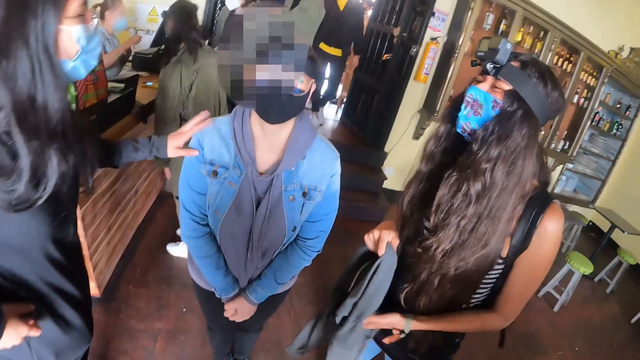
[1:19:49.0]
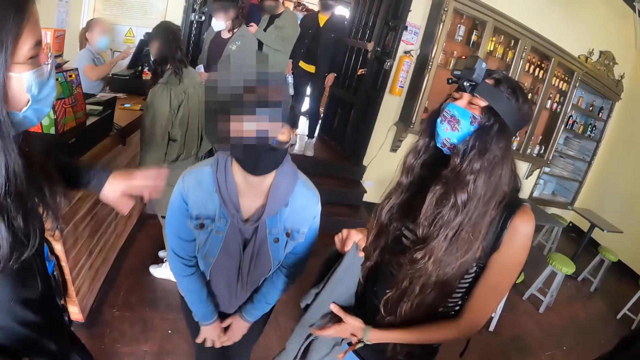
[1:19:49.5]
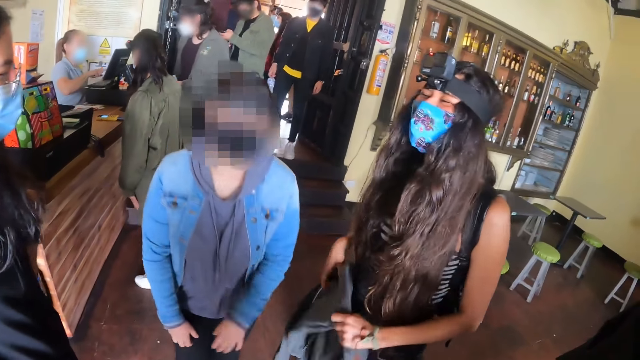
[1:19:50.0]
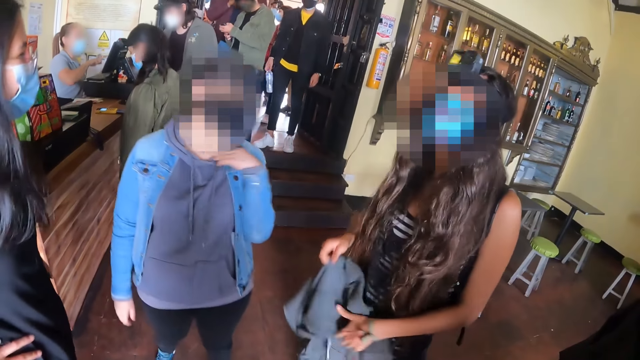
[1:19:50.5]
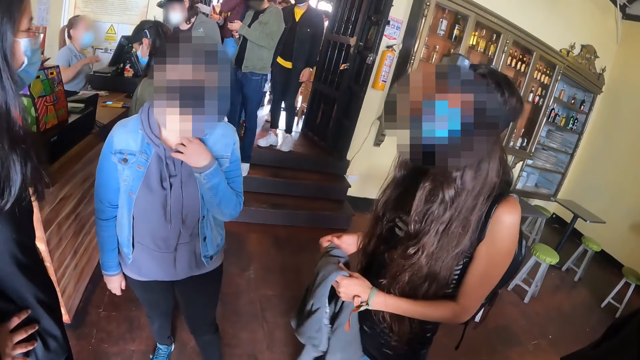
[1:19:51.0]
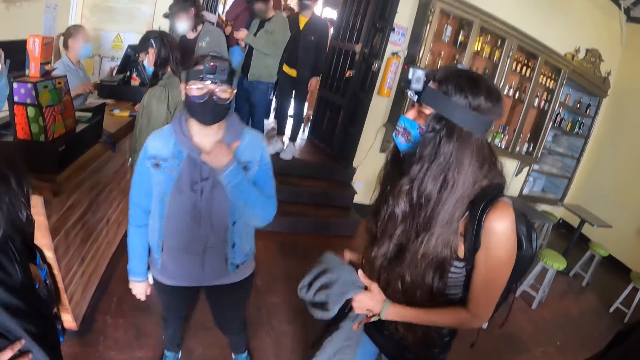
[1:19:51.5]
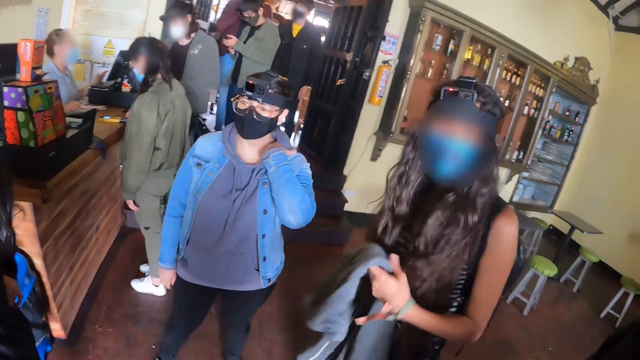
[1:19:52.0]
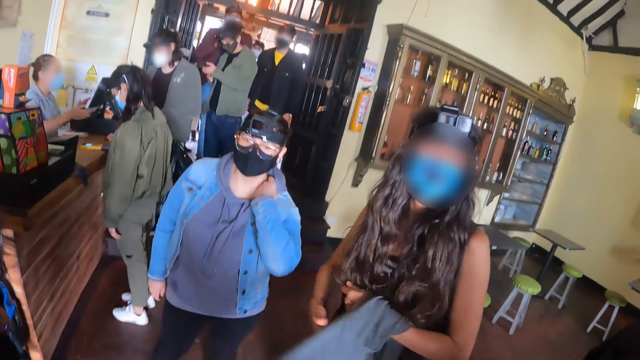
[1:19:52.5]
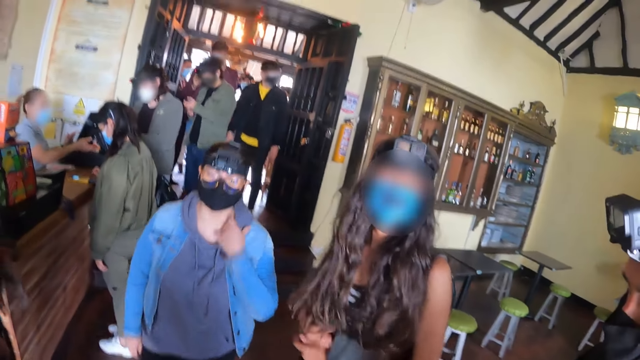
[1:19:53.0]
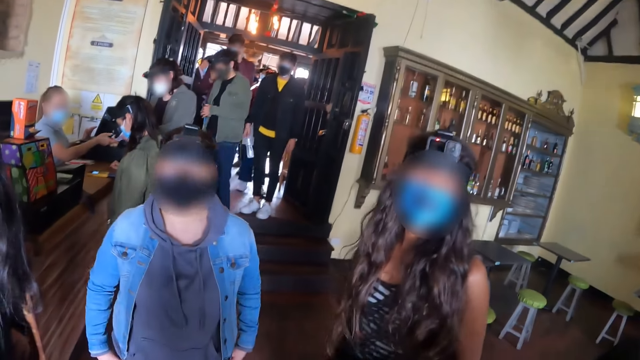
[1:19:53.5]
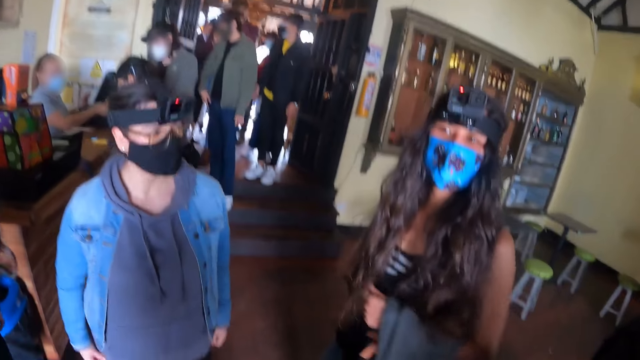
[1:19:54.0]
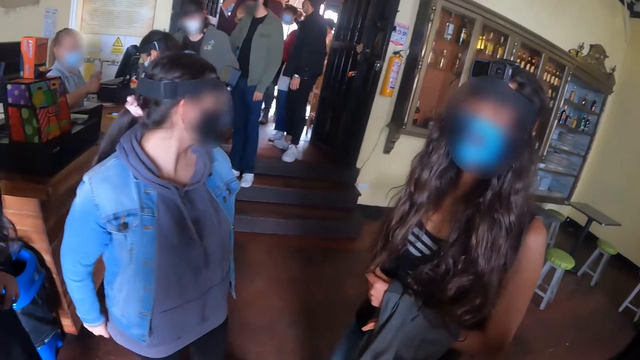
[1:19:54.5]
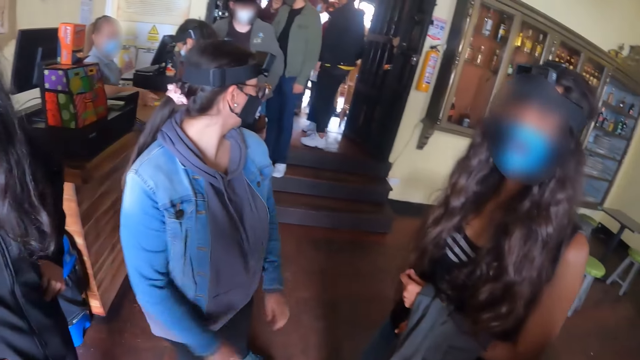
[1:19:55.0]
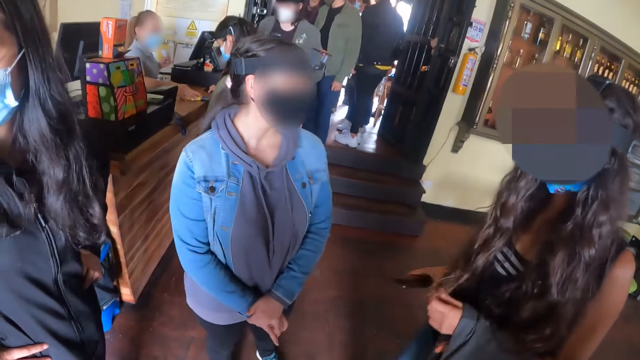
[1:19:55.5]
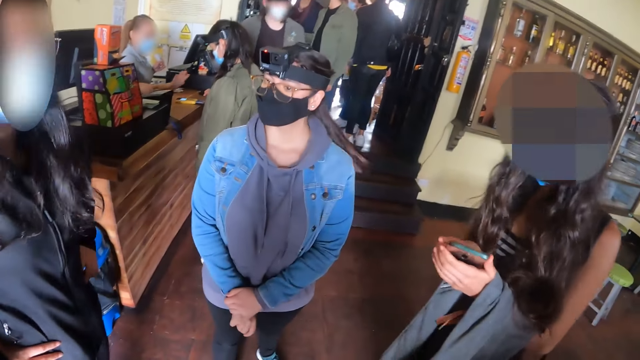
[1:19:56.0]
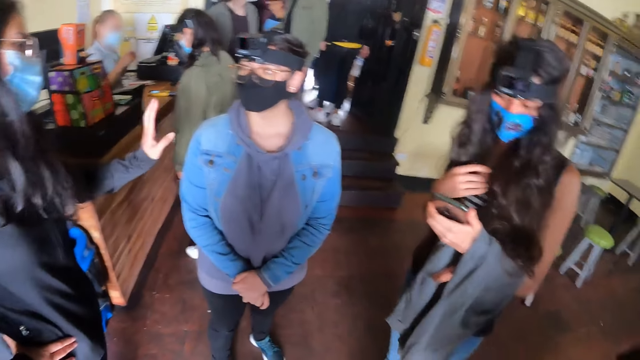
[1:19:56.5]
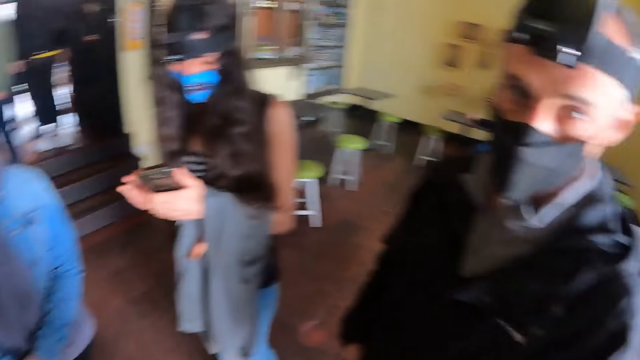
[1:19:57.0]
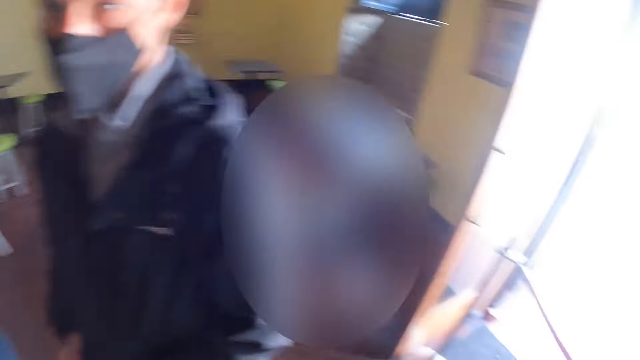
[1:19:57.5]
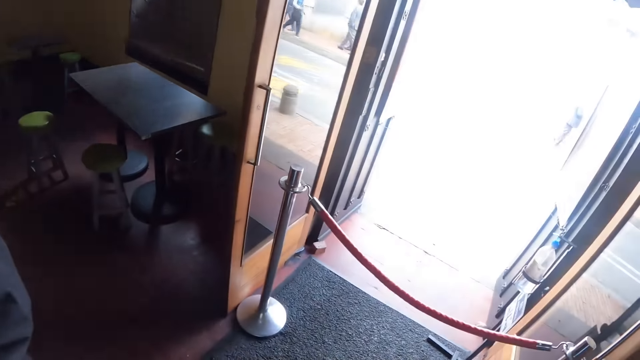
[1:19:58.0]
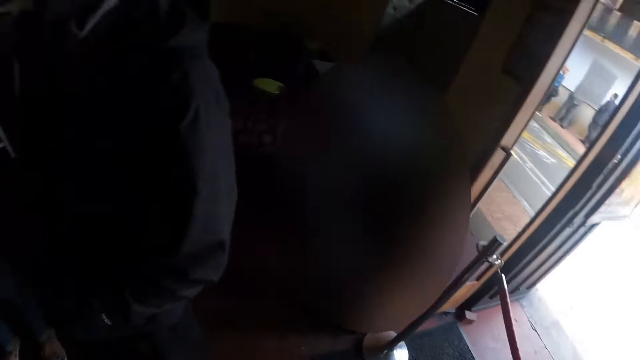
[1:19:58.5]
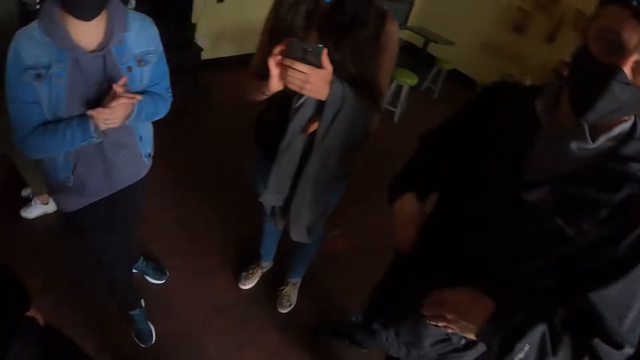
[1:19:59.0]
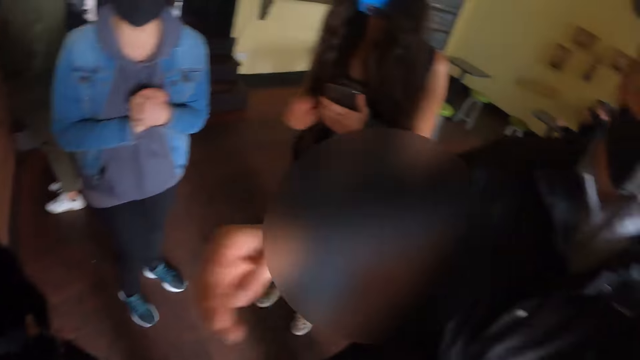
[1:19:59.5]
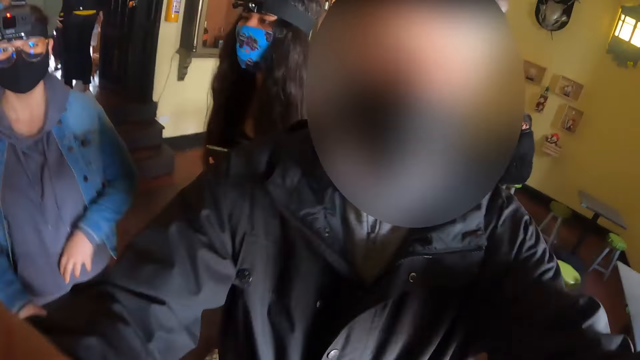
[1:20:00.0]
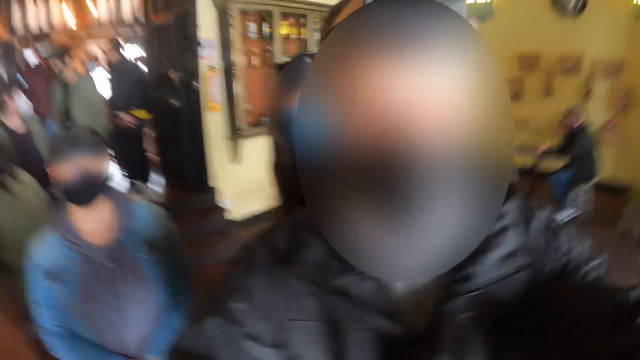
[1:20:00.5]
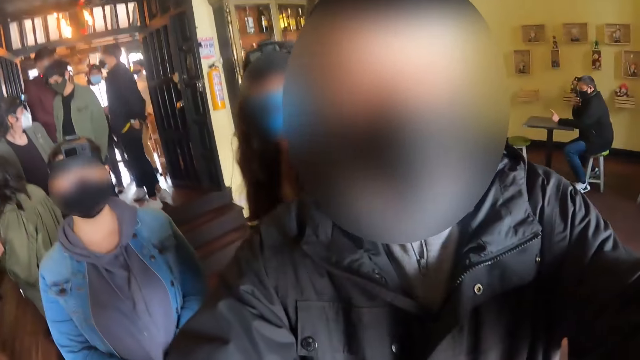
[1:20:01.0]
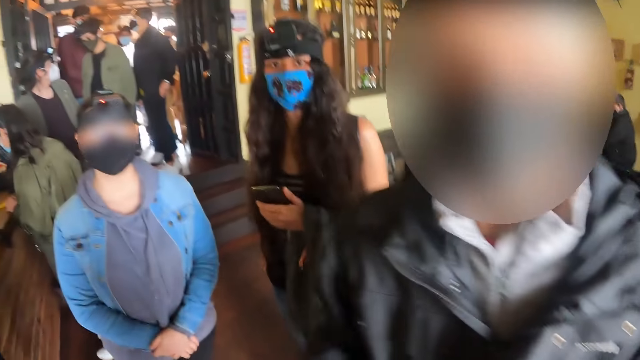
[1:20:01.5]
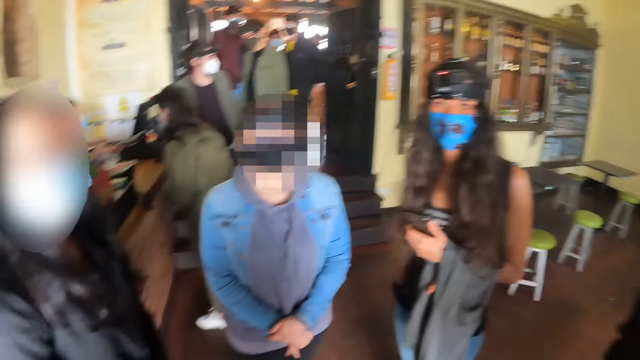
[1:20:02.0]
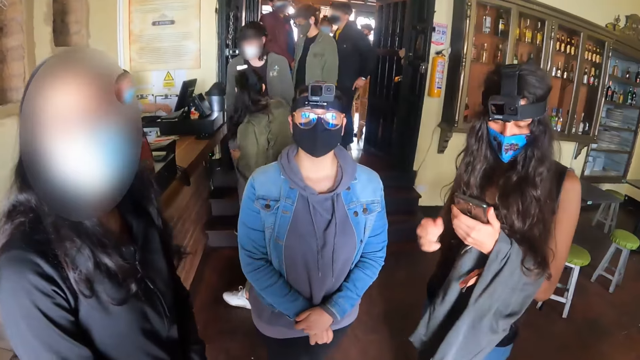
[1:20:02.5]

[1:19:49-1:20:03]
A woman puts a hoodie on the other hand. The woman operates a phone. The camera wearer looks at the entrance. A man holds the camera wearer.

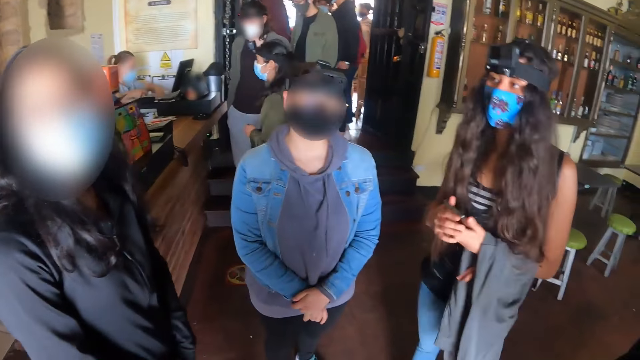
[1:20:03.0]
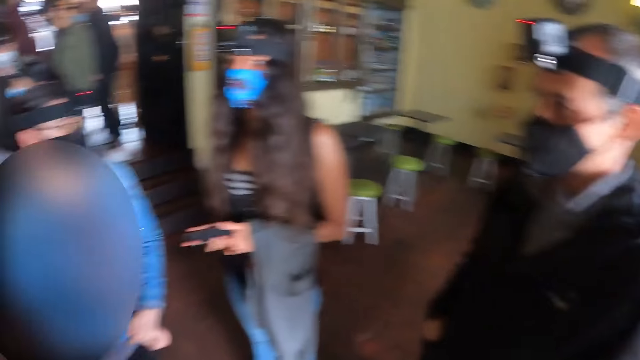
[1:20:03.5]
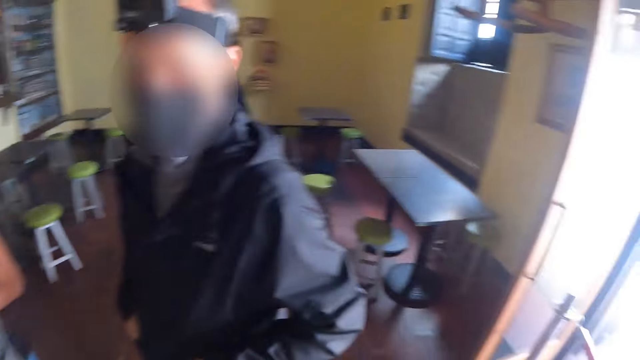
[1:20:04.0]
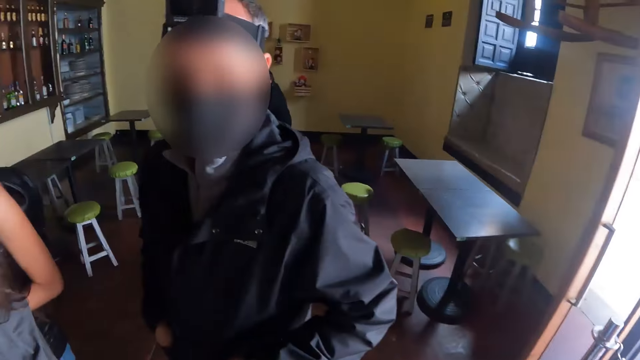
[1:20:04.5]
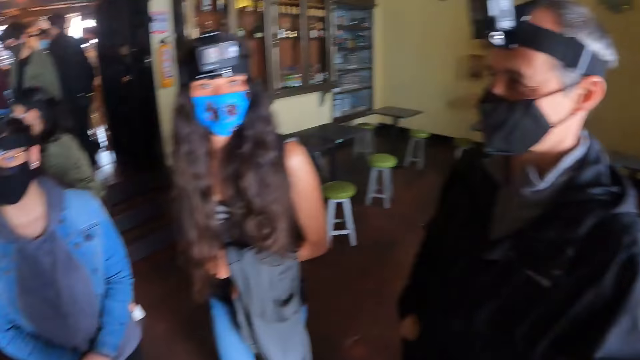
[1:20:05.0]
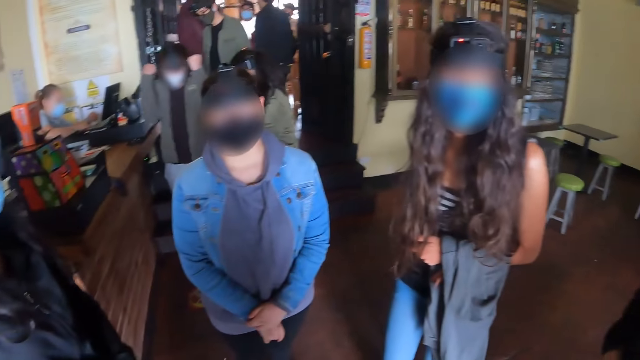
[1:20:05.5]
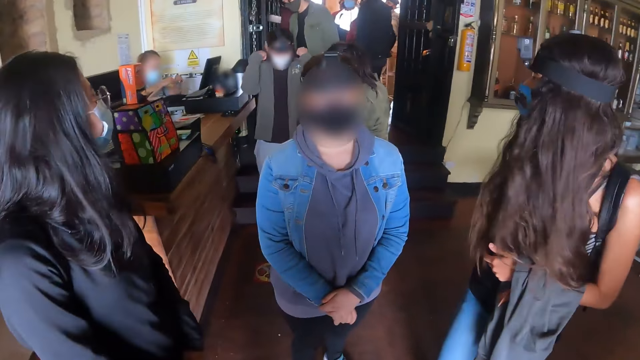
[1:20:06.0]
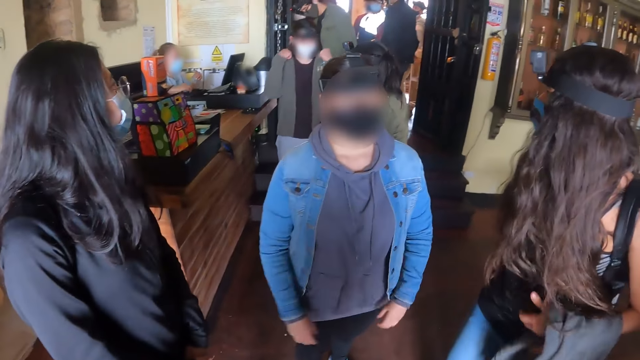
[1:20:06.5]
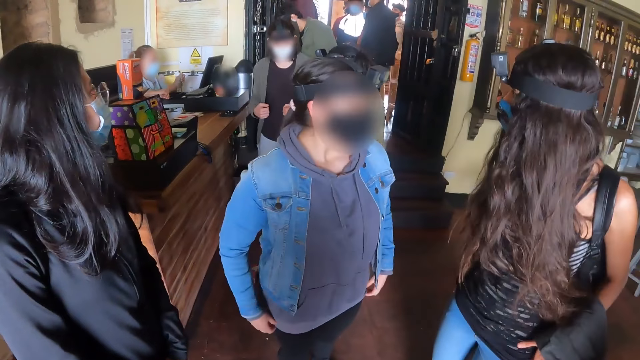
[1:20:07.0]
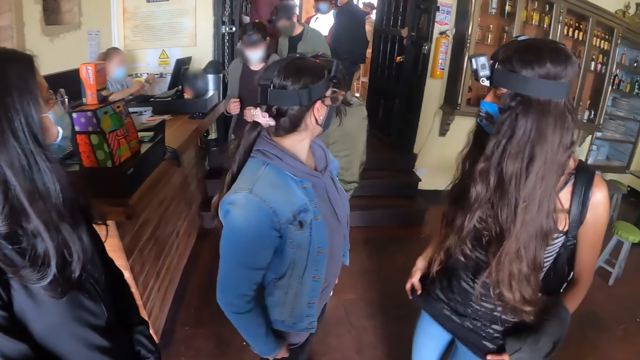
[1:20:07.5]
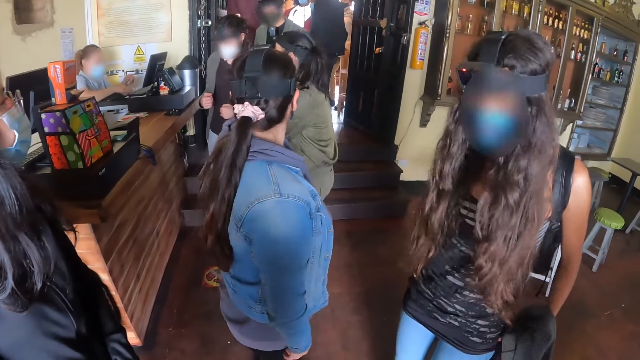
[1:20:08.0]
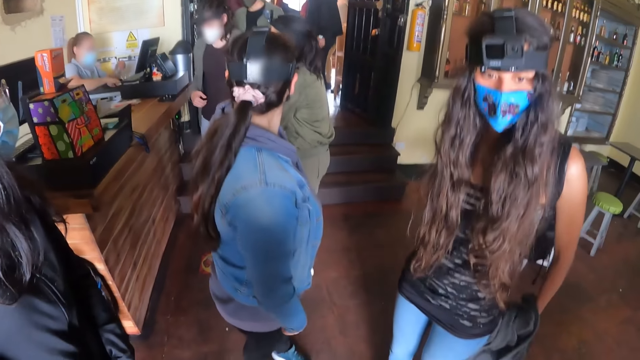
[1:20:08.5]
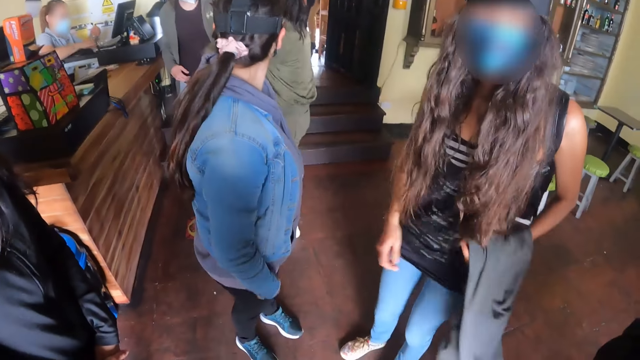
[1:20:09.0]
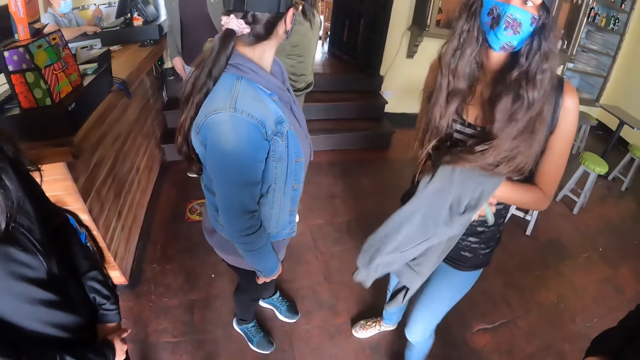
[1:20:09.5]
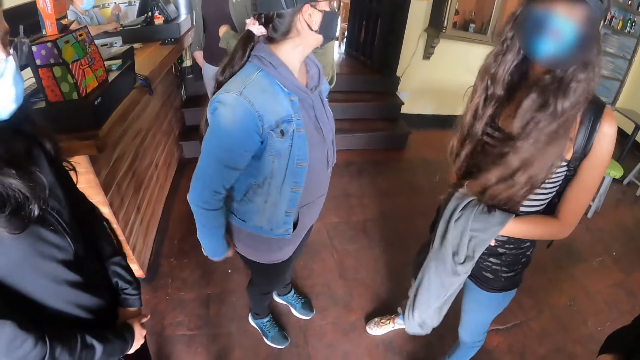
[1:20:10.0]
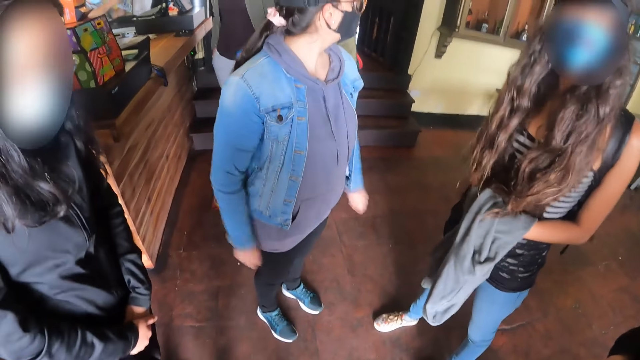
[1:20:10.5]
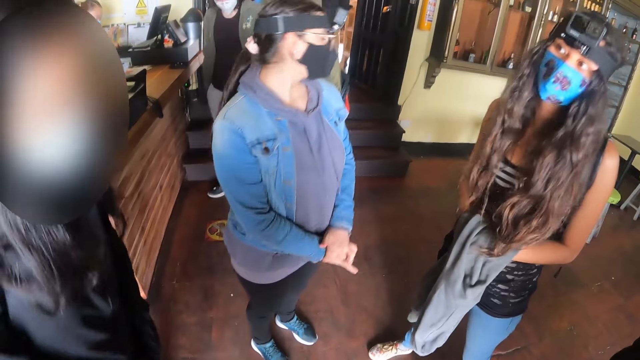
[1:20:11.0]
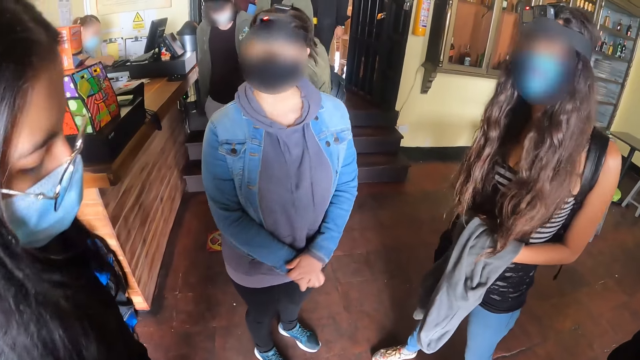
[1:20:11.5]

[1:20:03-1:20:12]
The camera wearer looks at a man. They stare at the floor.
